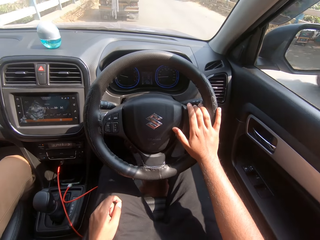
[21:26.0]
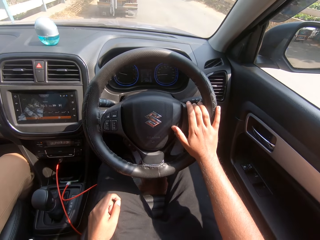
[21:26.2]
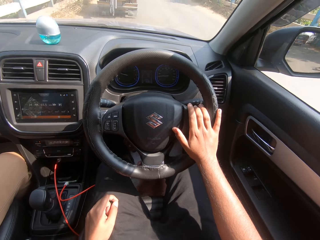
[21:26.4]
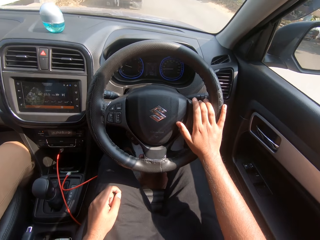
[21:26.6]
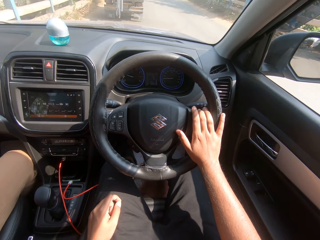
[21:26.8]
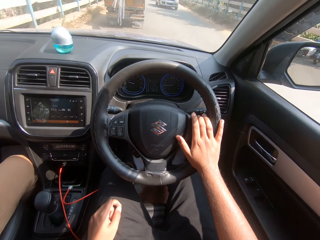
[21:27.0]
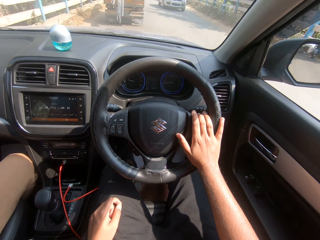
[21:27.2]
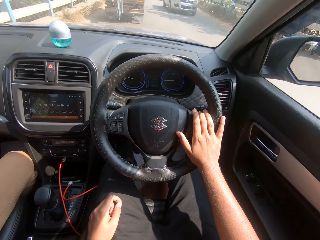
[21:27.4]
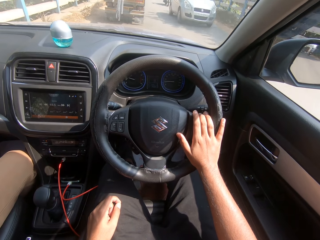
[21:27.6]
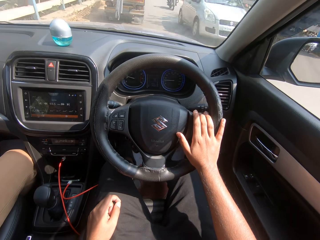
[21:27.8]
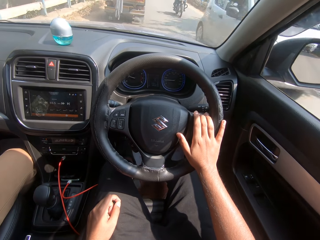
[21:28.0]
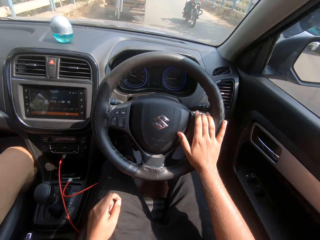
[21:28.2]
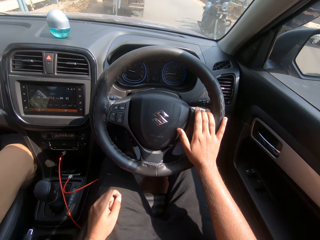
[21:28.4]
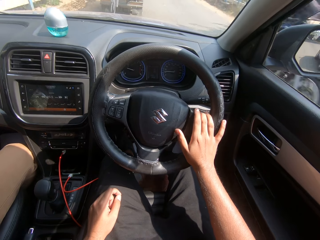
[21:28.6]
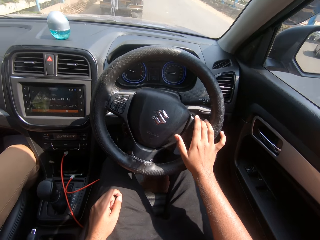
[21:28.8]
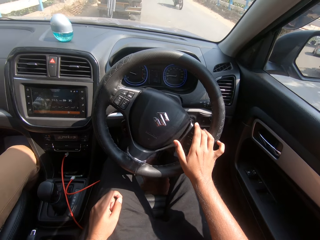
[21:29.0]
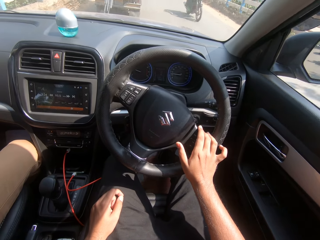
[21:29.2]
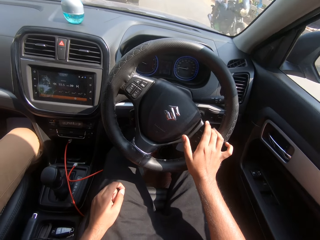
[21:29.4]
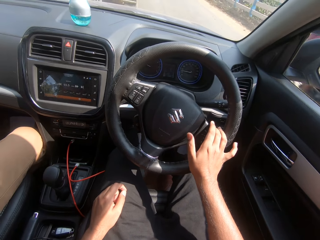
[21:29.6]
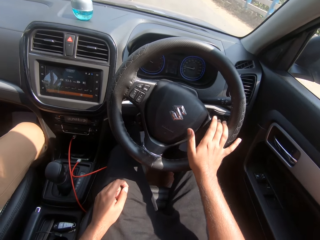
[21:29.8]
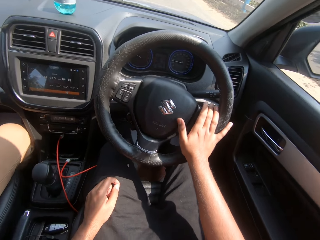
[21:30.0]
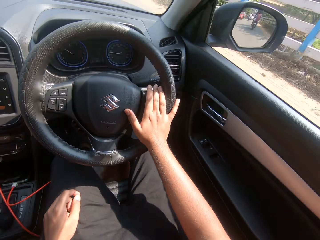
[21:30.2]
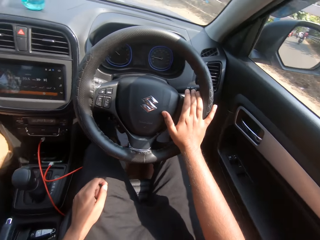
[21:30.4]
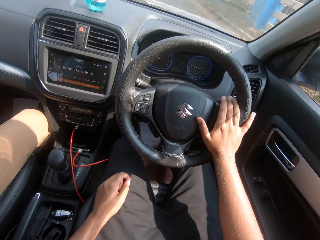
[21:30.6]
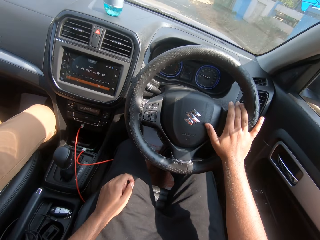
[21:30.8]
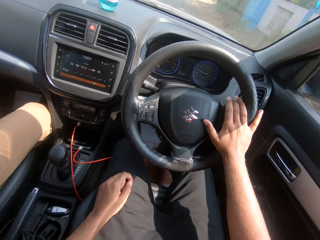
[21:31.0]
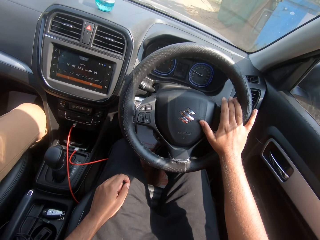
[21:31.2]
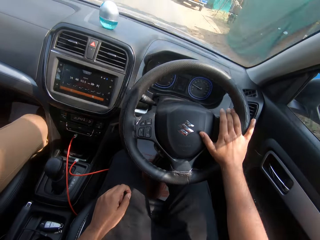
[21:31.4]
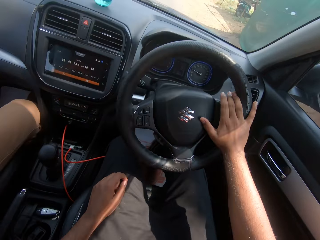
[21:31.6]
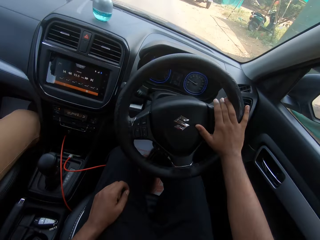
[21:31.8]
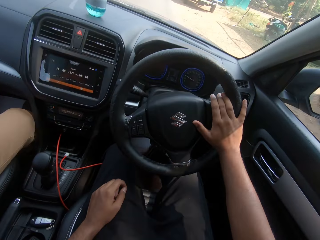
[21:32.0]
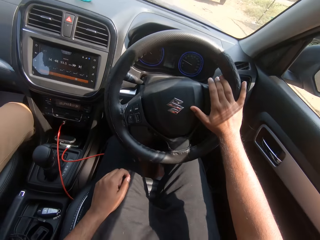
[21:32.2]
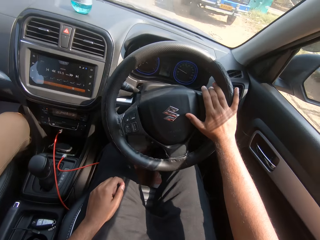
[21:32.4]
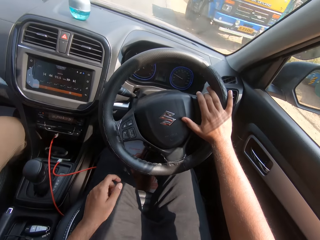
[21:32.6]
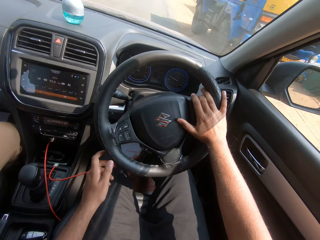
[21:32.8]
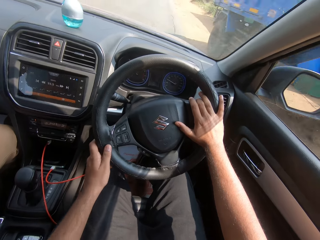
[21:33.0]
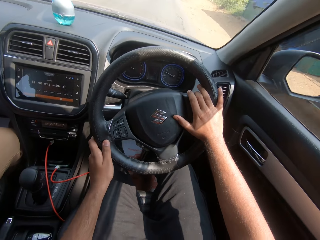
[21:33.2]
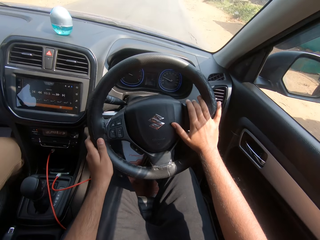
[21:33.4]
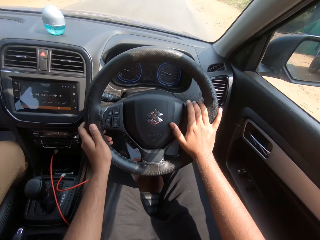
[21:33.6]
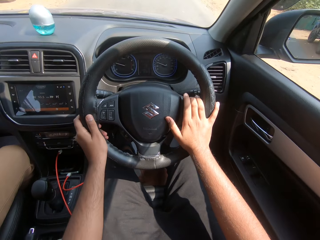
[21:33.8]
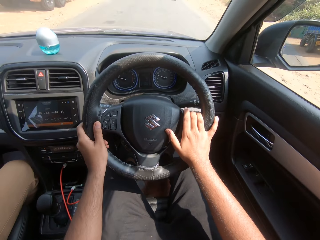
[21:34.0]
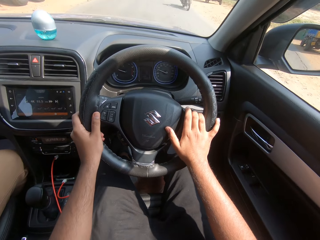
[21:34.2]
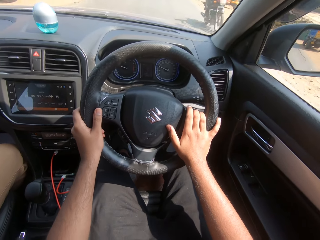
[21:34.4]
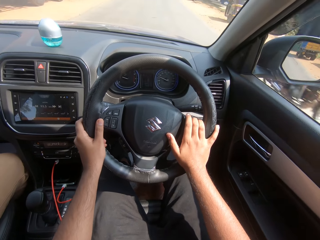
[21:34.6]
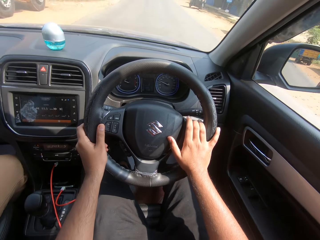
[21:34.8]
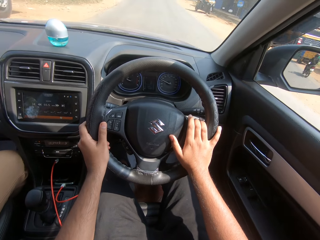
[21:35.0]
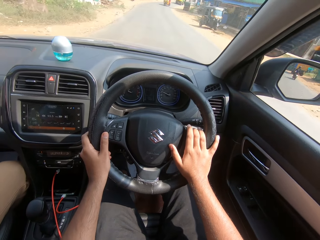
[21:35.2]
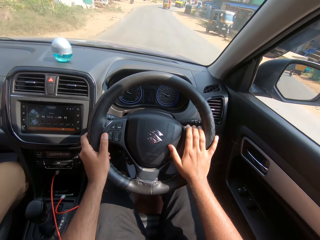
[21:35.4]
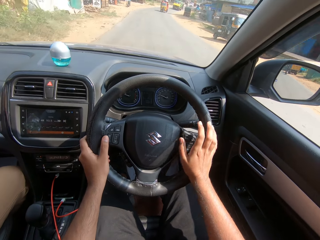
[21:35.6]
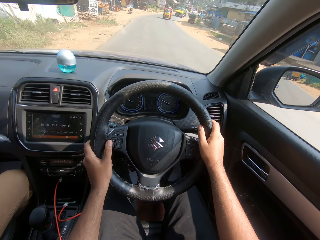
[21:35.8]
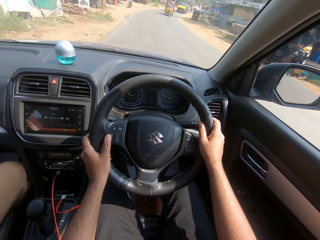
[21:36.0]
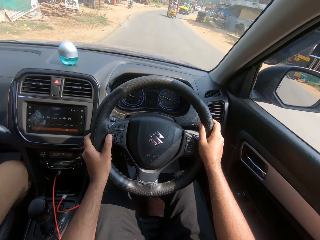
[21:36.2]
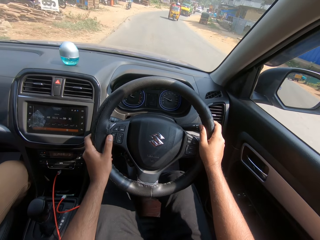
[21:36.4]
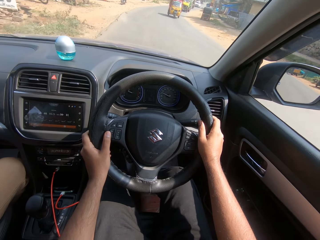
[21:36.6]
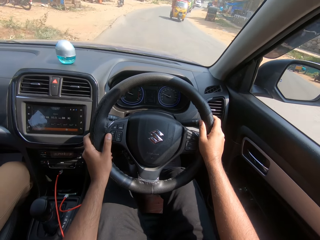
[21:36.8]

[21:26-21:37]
A motorcycle drives past the camera wearer. A car drives past him. Another motorcycle drives past him. He turns the steering wheel with his right hand. Another motorcycle drives past him. A truck drives past him. He turns the steering wheel with his hands. Another motorcycle drives past him. He moves his right hand on the steering wheel.

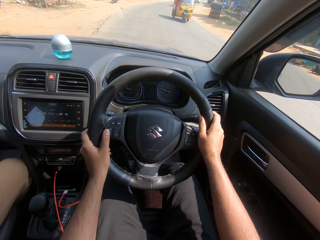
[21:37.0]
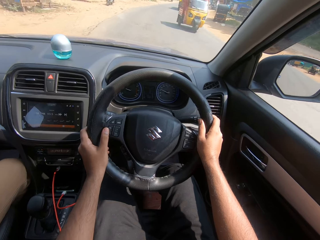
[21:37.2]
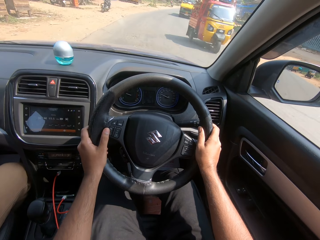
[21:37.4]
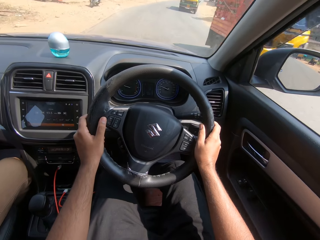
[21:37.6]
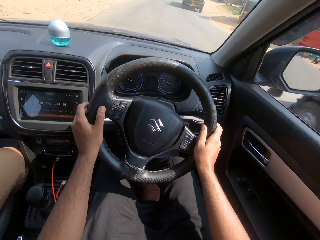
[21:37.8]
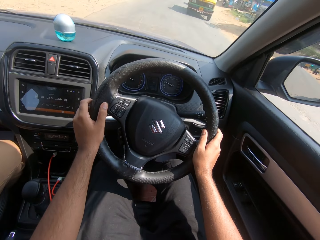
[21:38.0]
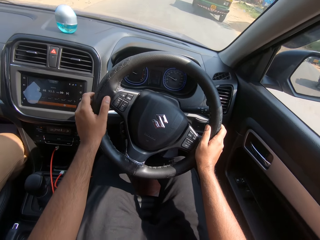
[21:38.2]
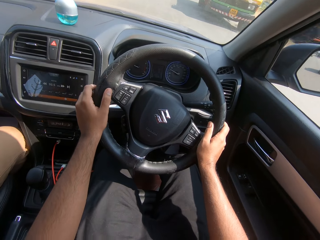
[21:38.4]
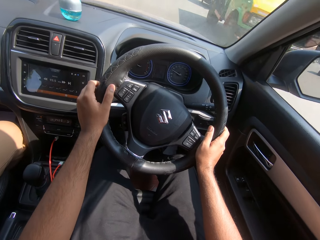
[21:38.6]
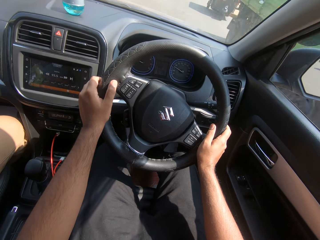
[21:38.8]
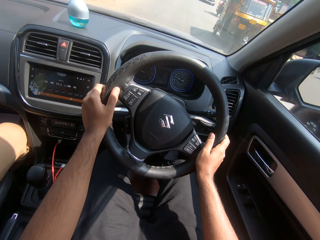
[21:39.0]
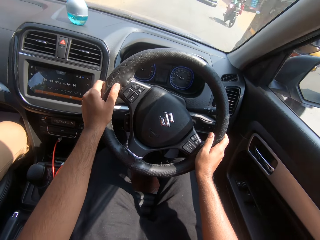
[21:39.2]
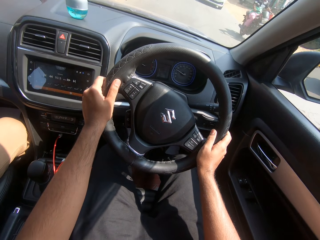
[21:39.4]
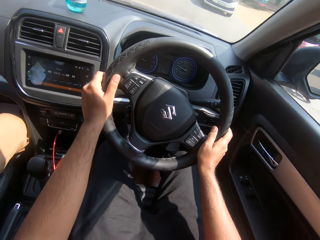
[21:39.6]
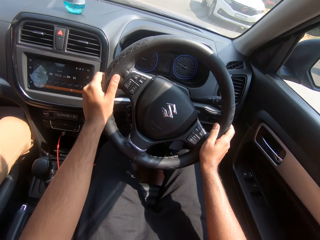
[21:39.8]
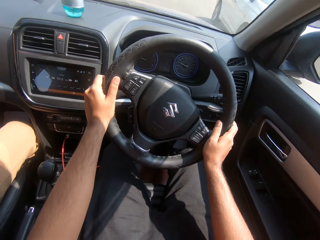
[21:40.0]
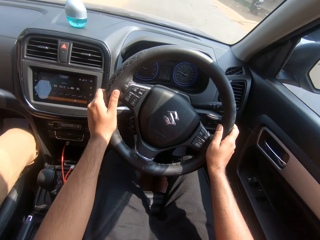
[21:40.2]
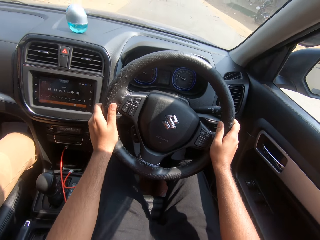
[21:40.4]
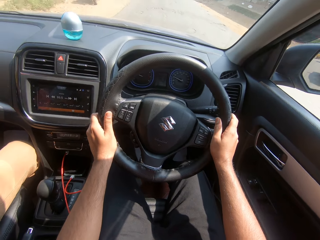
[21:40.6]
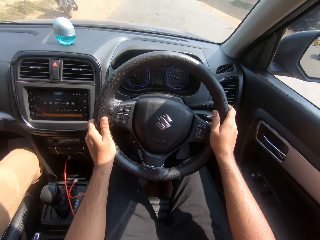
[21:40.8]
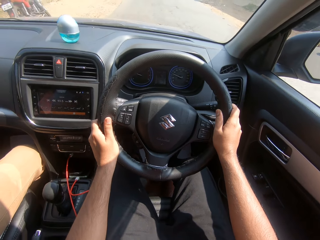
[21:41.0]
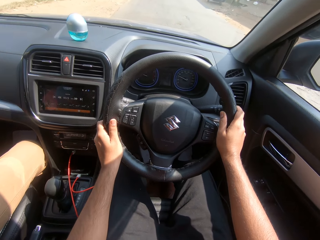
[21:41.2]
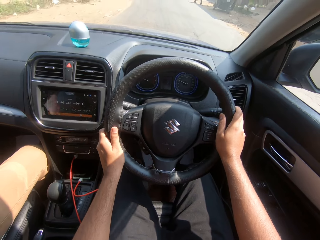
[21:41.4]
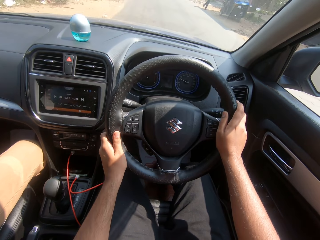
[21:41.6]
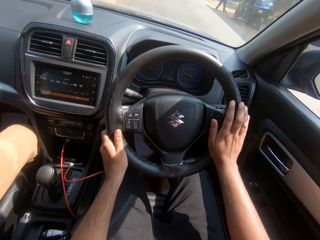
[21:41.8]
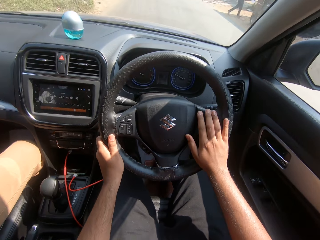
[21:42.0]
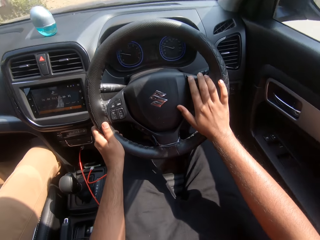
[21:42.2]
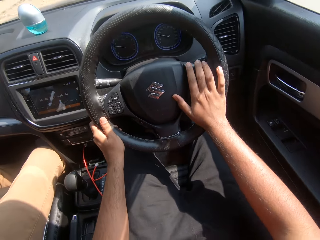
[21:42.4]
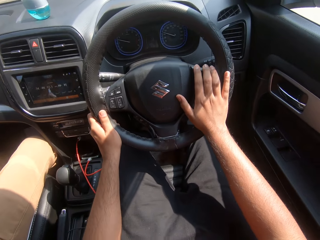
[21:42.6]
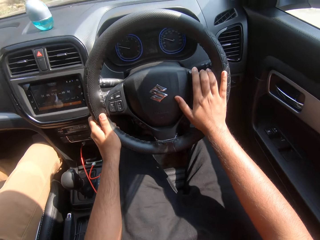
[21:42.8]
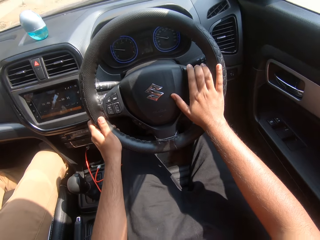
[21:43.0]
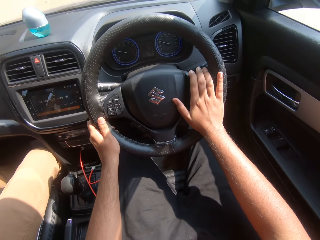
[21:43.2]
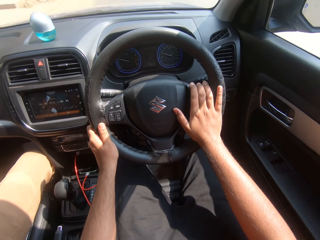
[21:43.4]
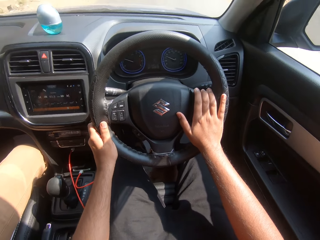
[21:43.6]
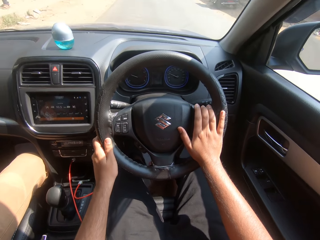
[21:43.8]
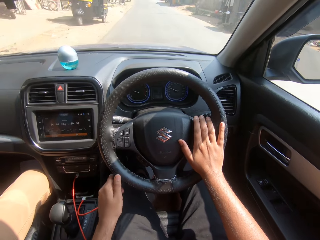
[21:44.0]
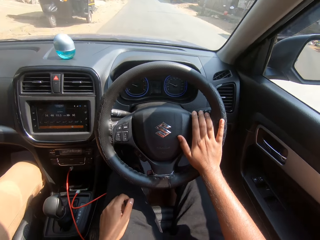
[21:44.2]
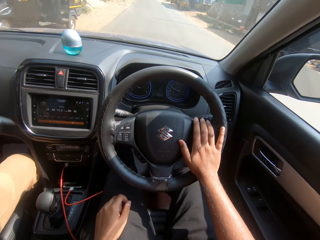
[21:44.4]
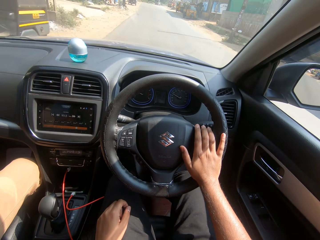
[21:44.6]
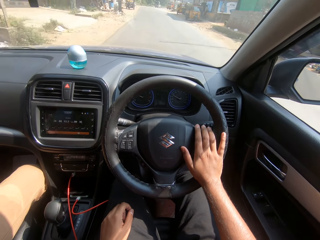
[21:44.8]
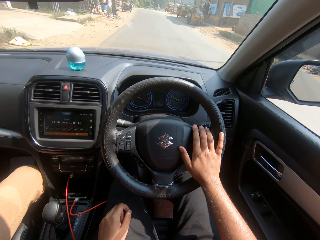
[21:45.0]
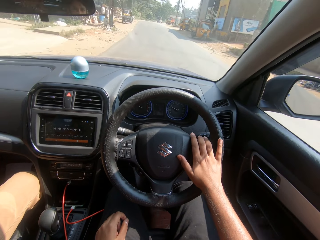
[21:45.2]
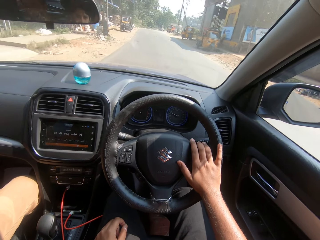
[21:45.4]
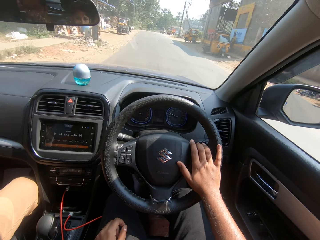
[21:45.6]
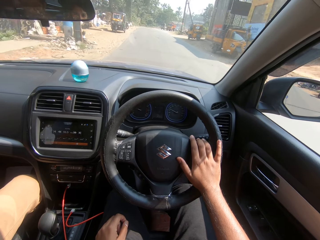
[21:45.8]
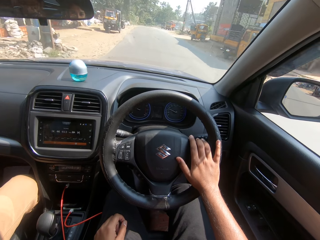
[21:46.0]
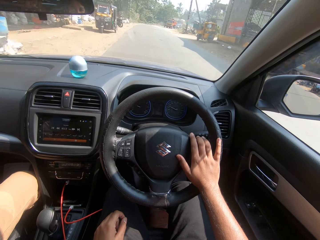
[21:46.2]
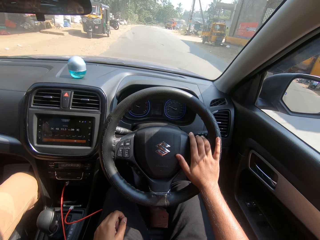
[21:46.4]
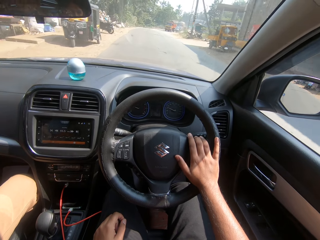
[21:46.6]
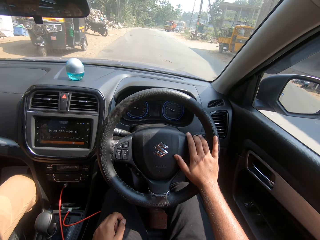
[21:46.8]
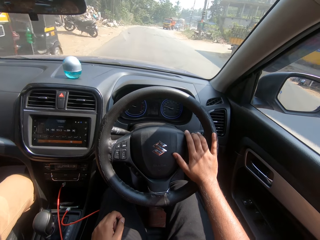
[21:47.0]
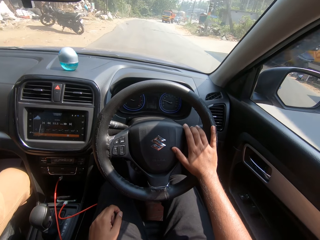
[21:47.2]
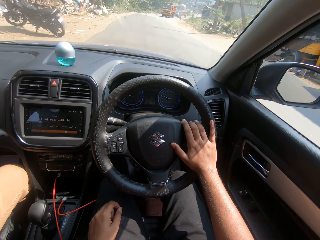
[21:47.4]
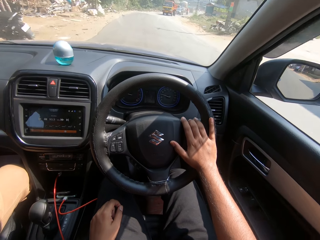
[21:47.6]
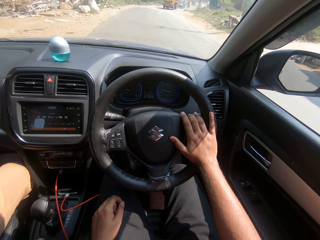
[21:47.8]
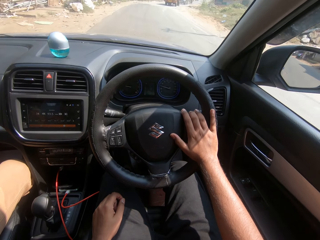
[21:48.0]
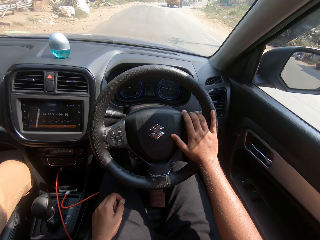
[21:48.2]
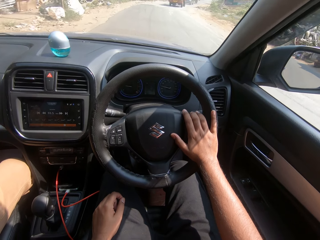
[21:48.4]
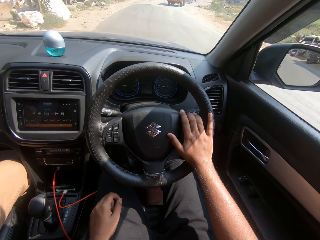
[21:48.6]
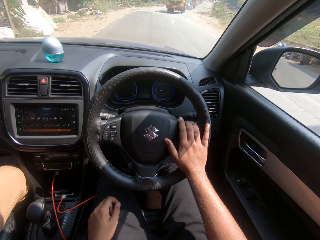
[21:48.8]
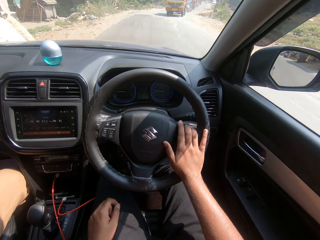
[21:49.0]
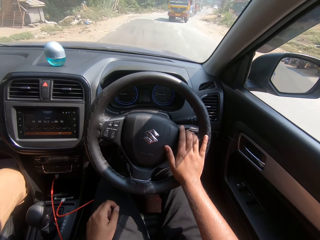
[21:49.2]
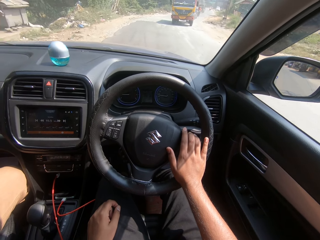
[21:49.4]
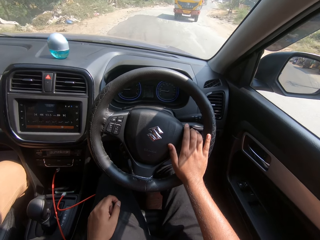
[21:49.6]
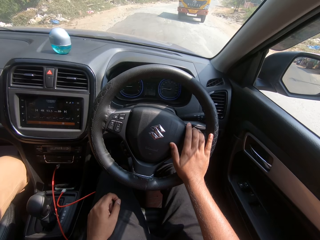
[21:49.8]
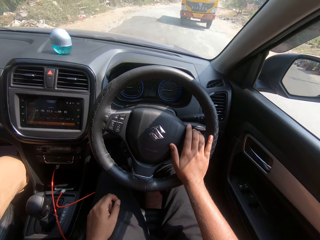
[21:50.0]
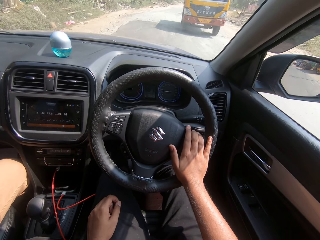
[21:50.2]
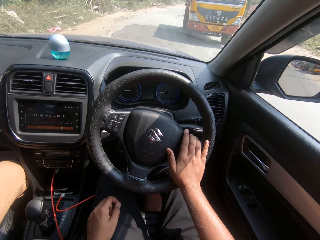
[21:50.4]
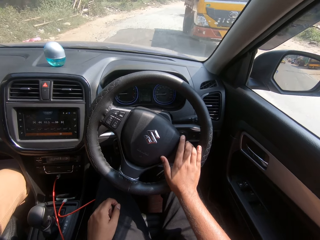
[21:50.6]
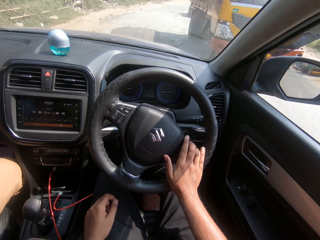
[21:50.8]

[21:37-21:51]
The camera wearer turns the steering wheel with his hands. A tricycle drives past him. A truck drives past him. Another tricycle drives past him. A motorcycle drives past him. A white car drives past him. He moves his right hand on the steering wheel. He places his left hand on his lap. He turns the steering wheel with his right hand.
